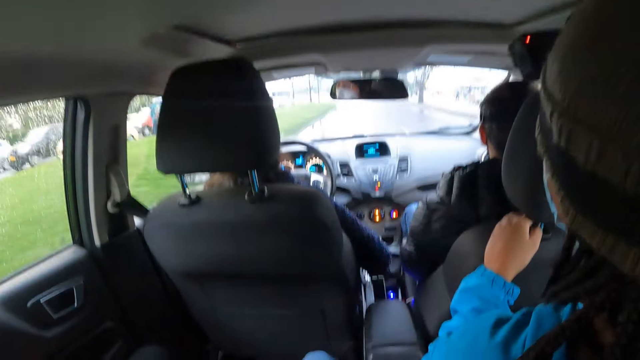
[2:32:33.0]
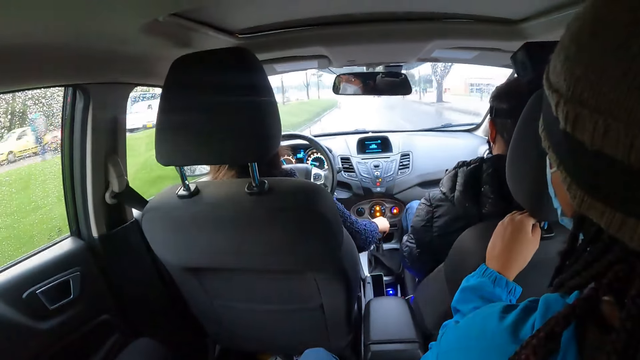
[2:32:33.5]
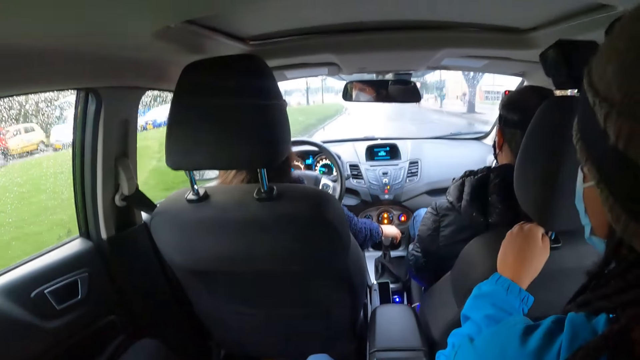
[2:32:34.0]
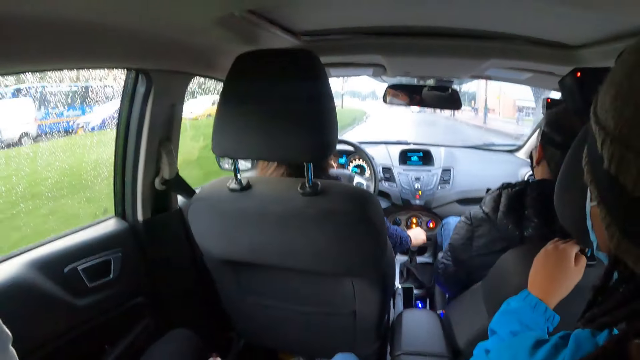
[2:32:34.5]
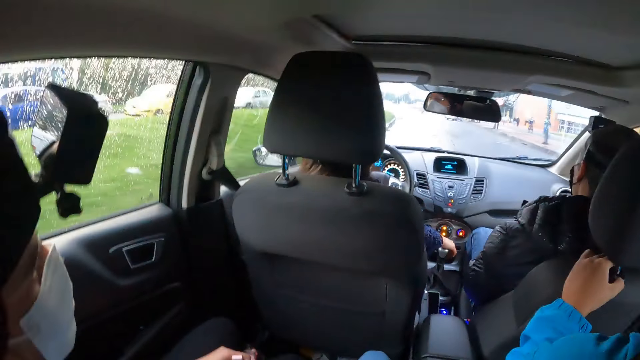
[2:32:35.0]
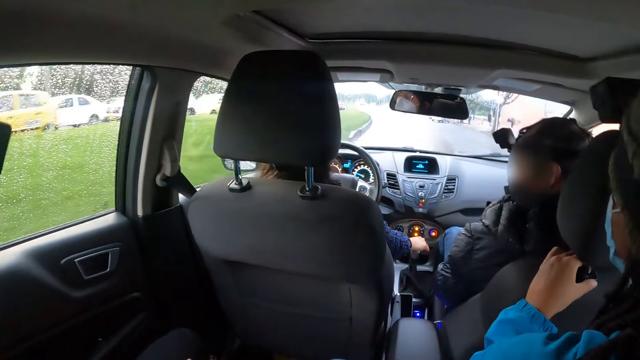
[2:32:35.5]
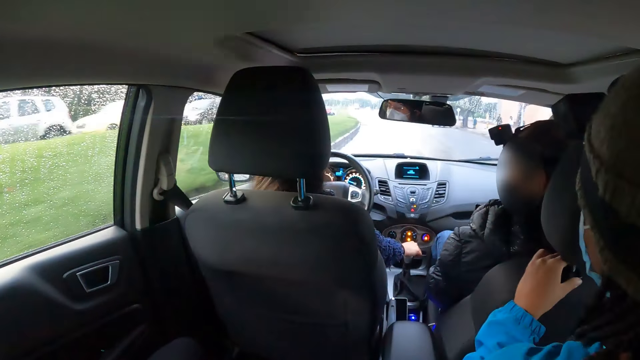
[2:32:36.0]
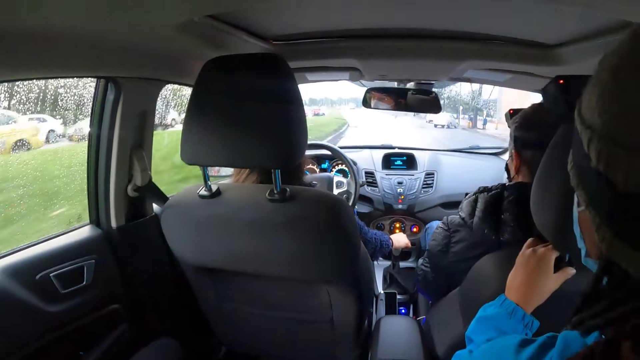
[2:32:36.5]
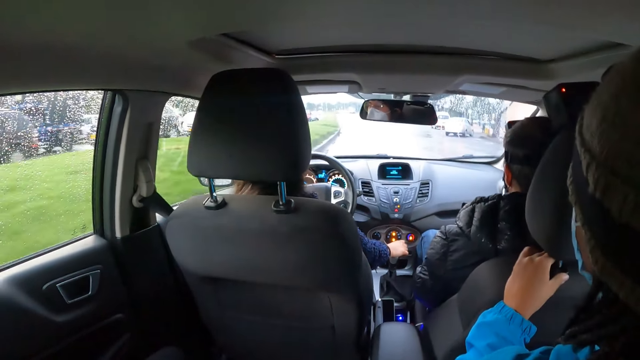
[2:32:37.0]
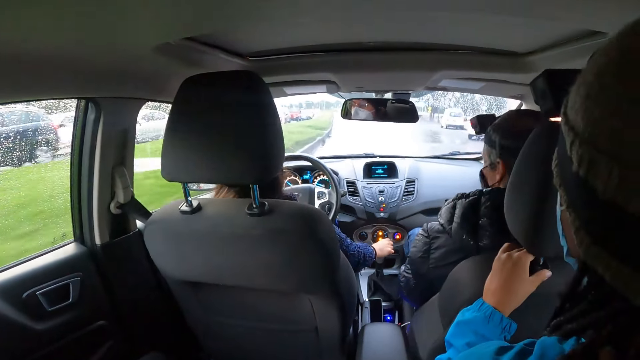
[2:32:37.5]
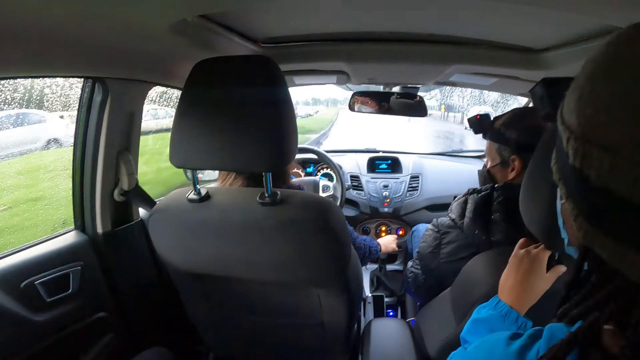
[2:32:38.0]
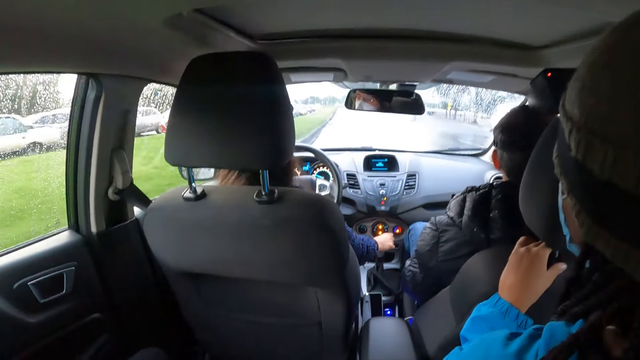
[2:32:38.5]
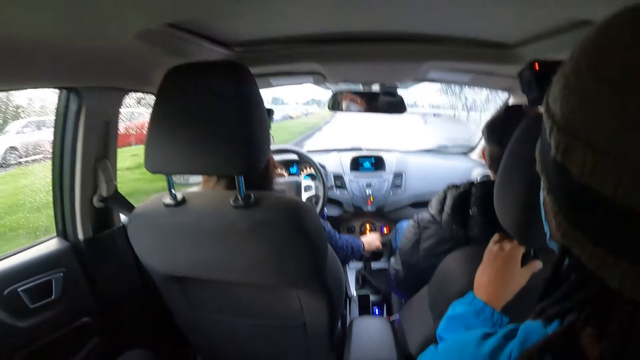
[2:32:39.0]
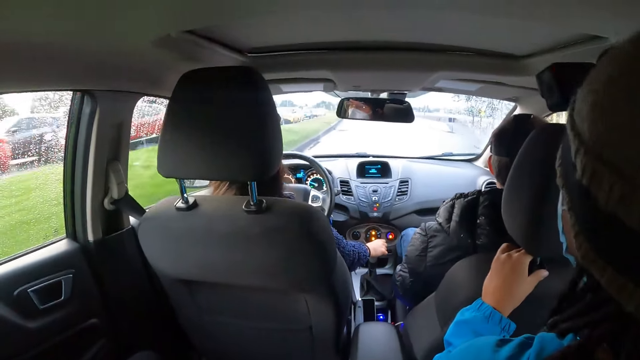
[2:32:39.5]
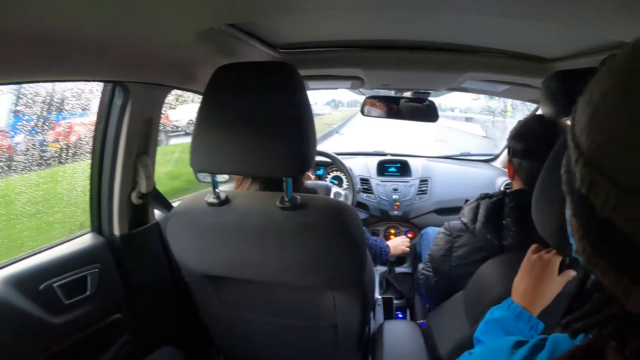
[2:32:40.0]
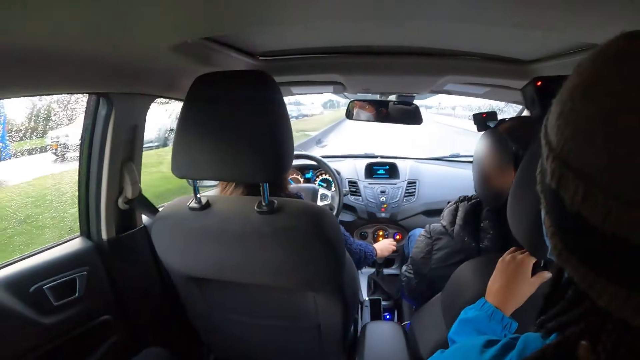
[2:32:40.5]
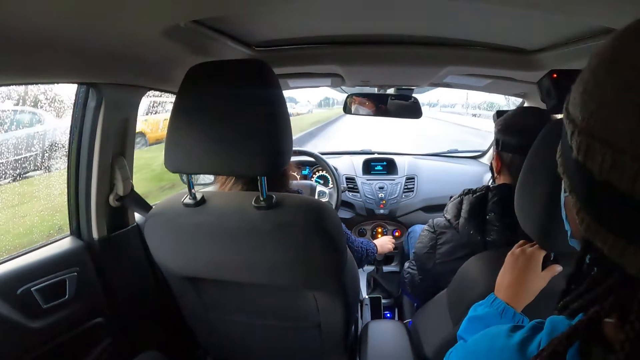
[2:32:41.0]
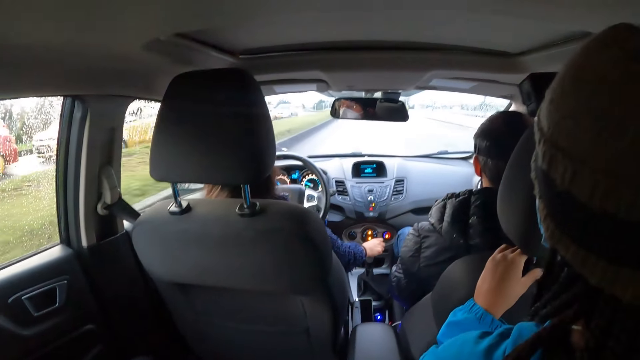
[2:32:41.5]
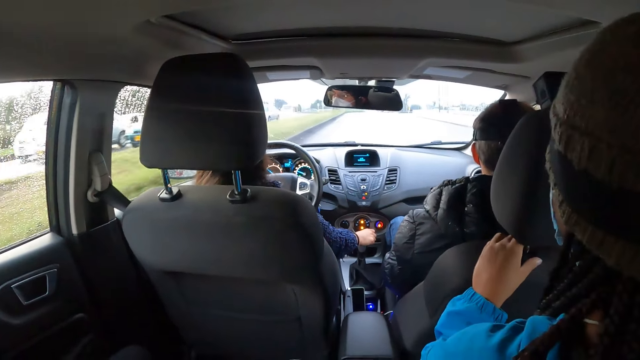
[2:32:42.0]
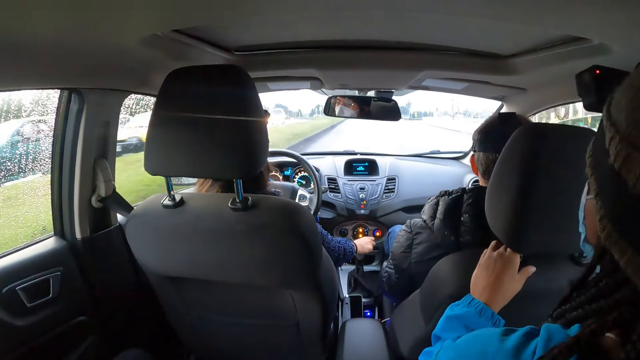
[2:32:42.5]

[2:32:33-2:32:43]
The woman uses the hand gear with her right hand.

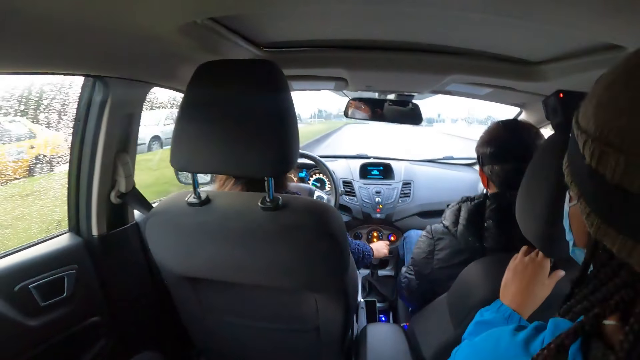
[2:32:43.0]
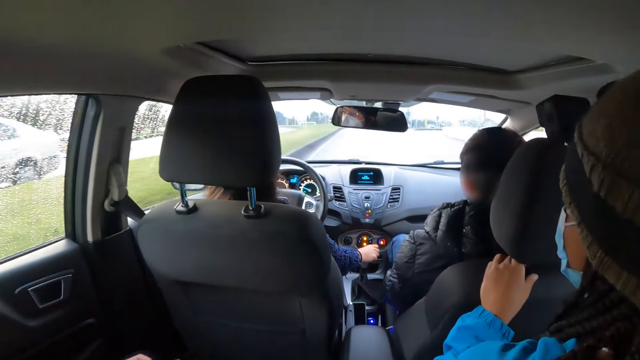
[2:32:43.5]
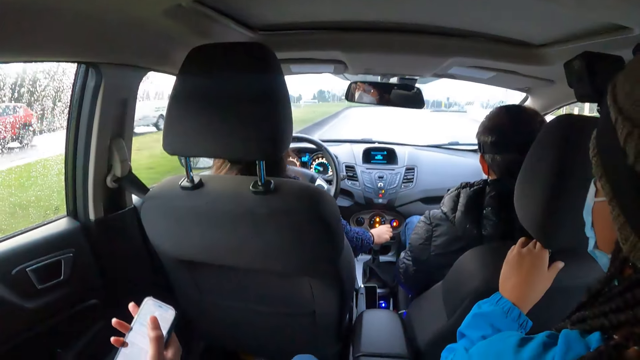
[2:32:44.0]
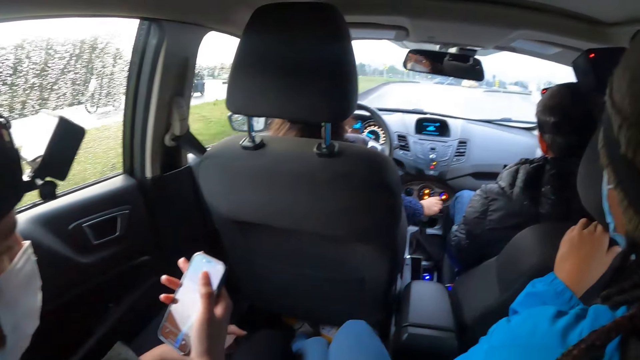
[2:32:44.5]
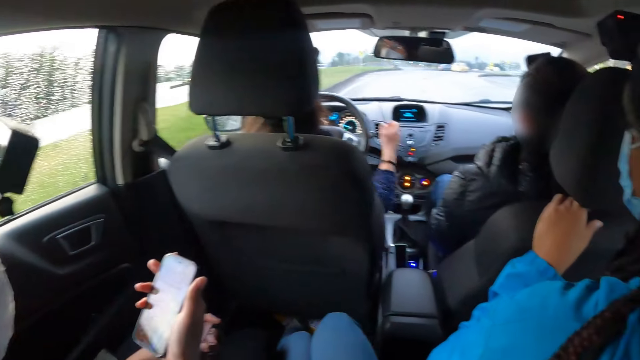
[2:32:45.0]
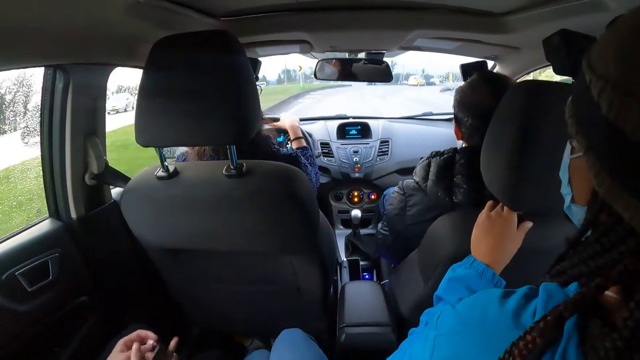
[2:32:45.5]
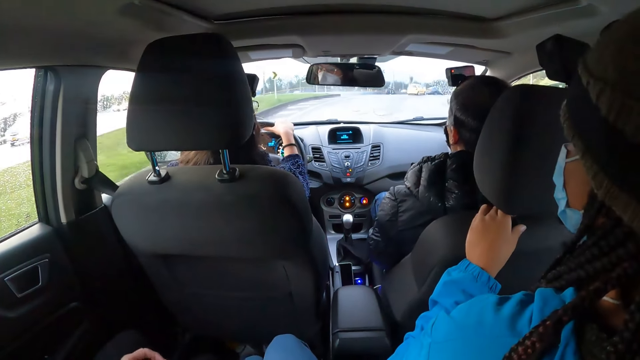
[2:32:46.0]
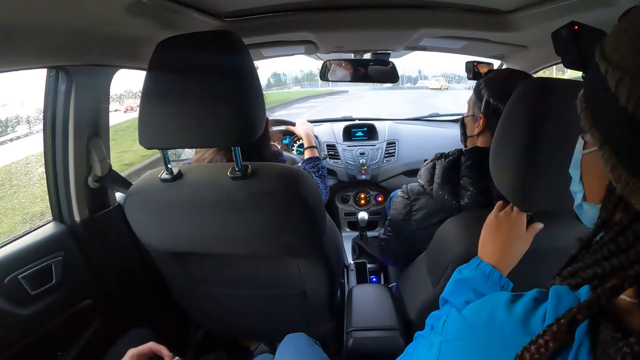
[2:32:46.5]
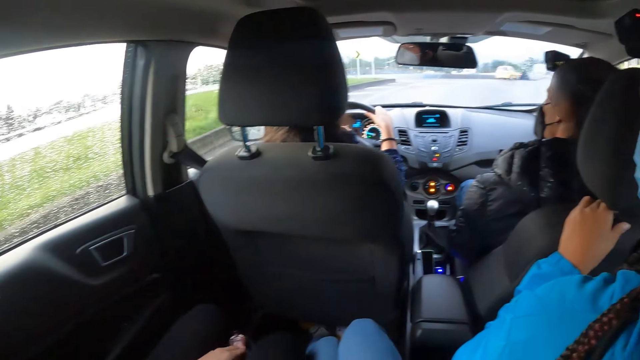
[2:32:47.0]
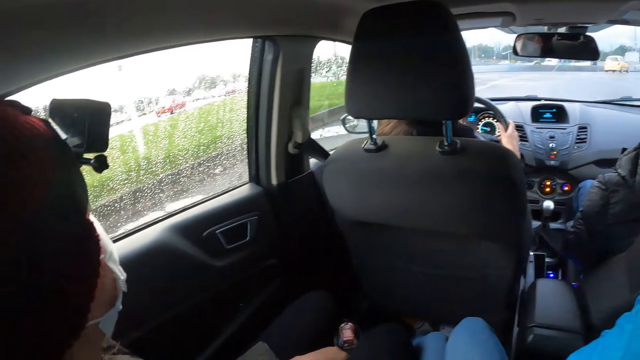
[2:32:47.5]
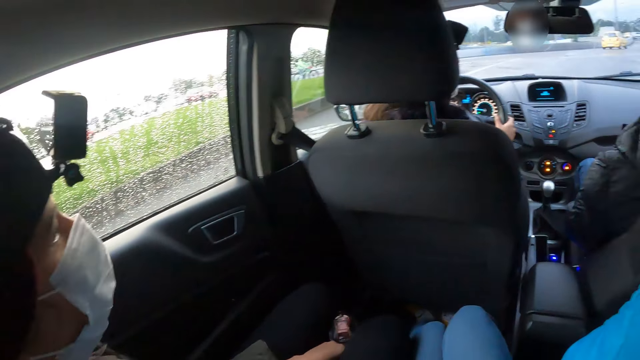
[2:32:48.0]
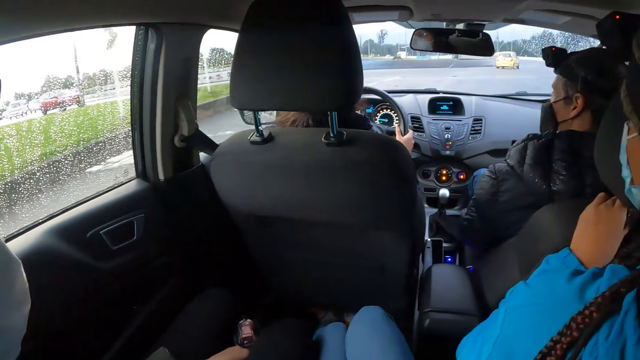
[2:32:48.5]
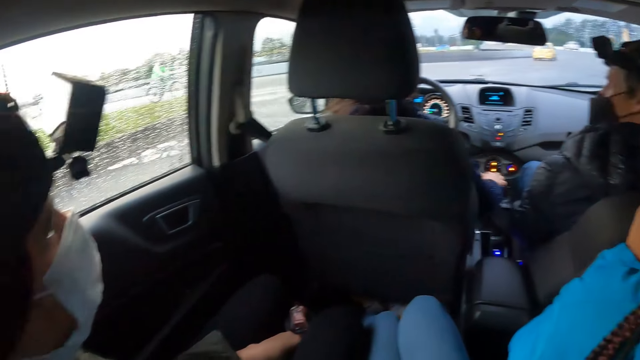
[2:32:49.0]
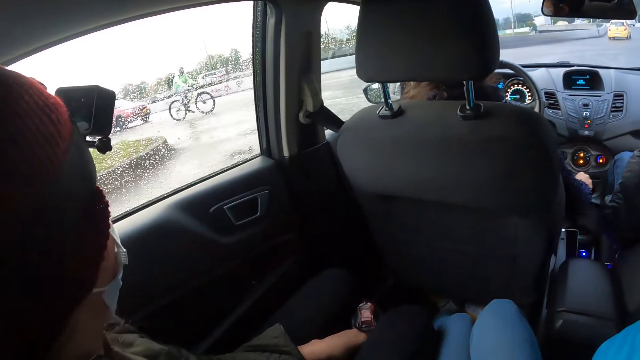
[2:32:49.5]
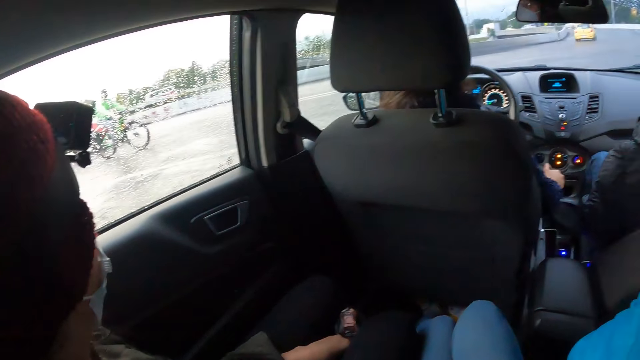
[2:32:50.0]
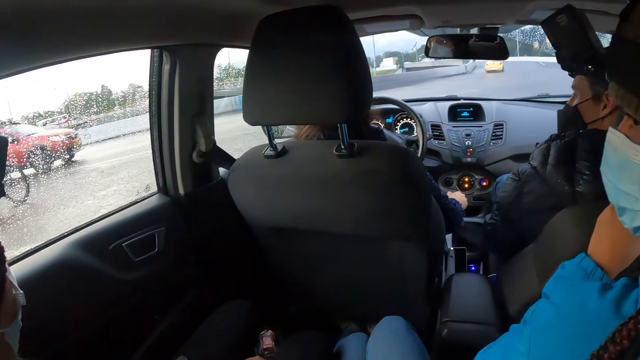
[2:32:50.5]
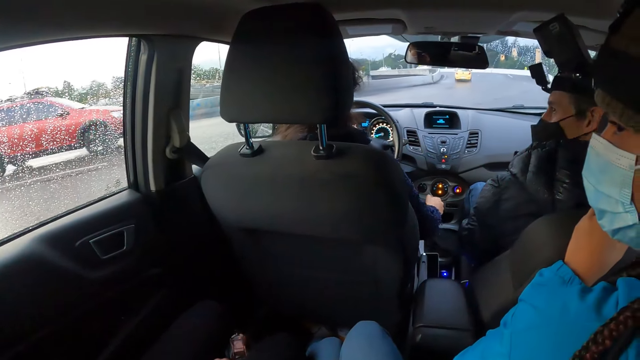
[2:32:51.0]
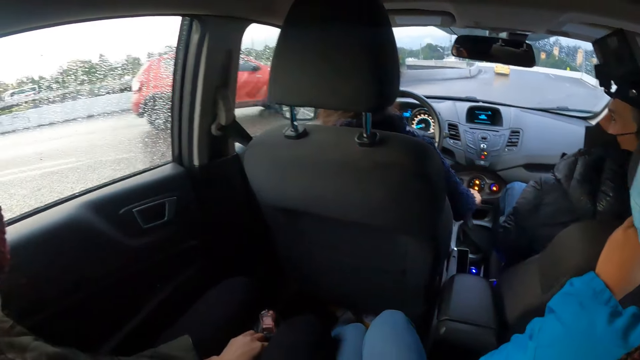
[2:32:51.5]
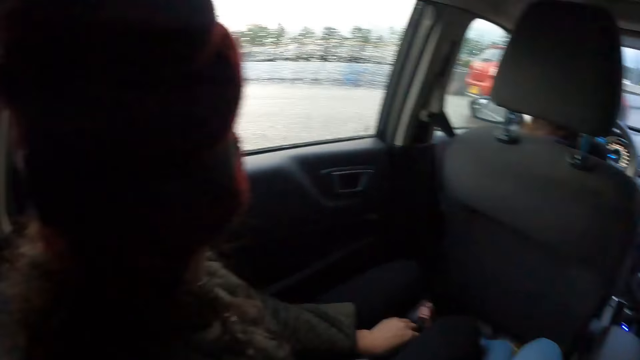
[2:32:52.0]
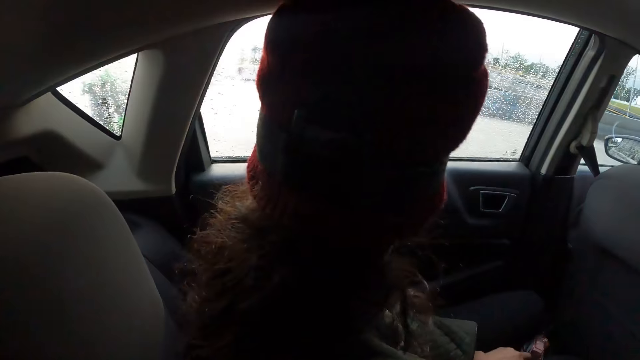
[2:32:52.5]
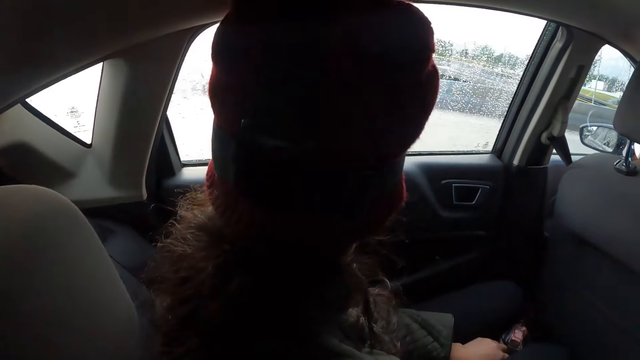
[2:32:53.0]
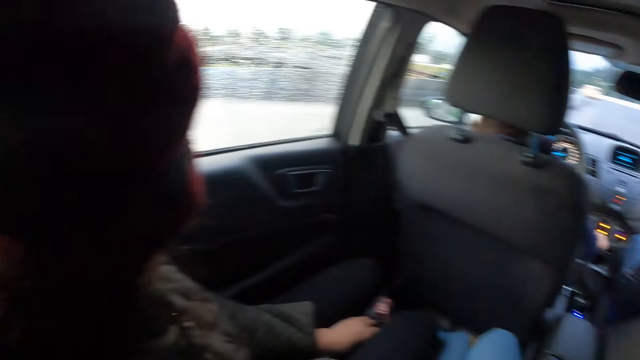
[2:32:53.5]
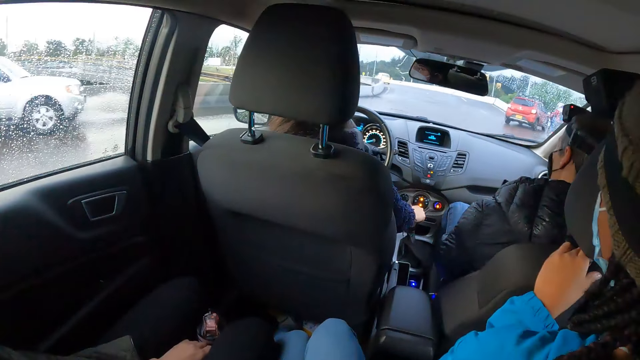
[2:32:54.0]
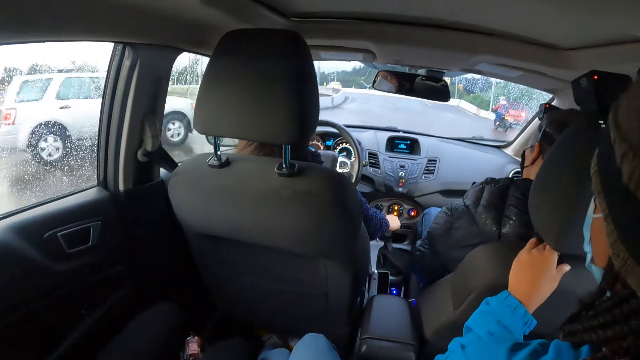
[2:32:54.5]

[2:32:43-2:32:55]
The woman drives the car on the road with the steering in both hands. The woman uses the hand gear with her right hand.
